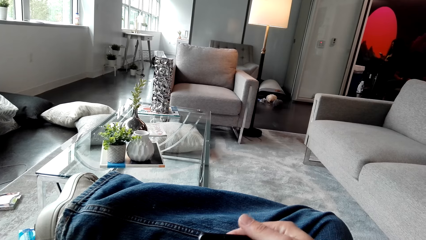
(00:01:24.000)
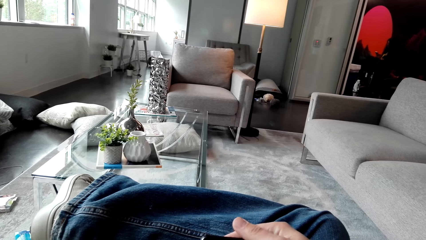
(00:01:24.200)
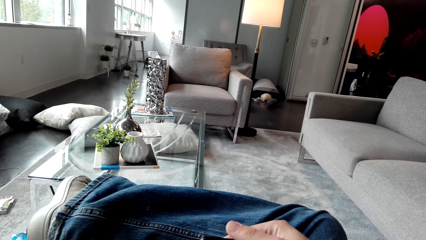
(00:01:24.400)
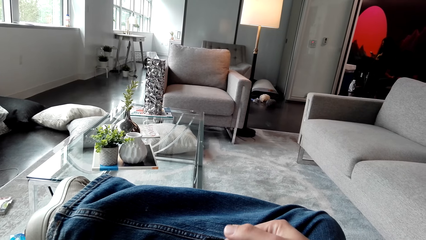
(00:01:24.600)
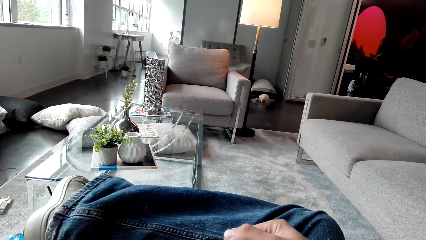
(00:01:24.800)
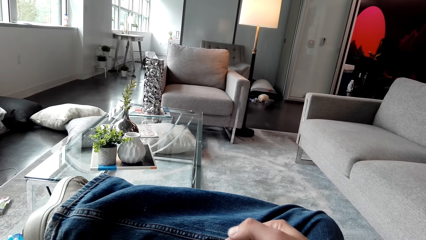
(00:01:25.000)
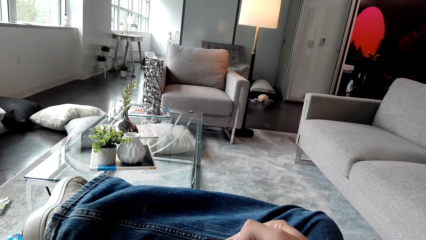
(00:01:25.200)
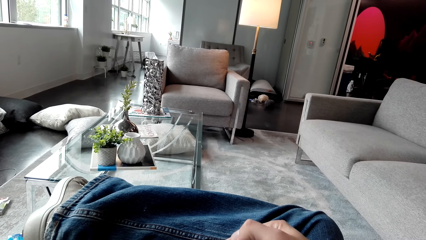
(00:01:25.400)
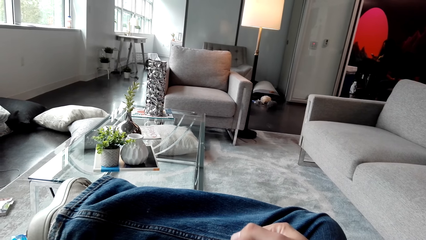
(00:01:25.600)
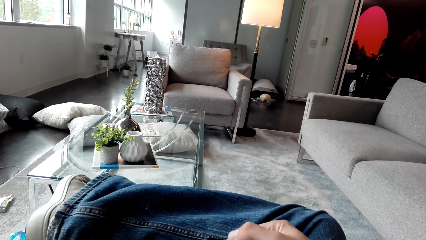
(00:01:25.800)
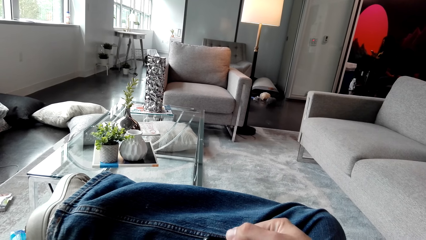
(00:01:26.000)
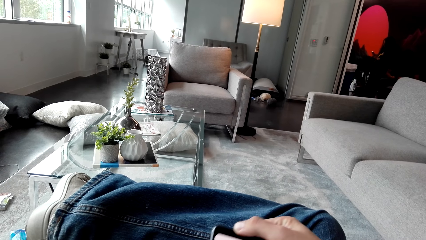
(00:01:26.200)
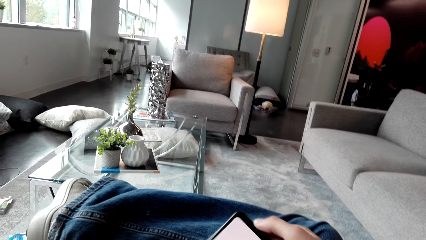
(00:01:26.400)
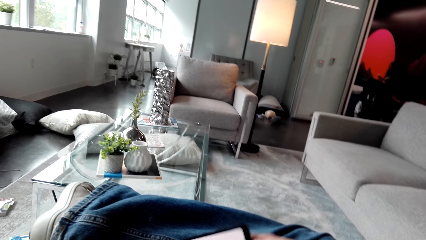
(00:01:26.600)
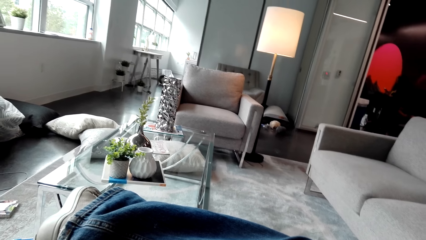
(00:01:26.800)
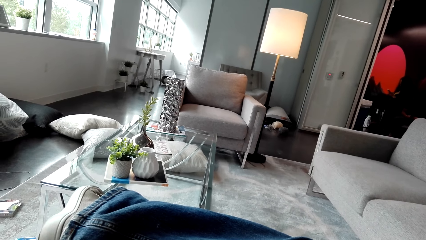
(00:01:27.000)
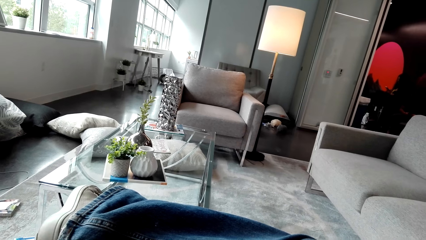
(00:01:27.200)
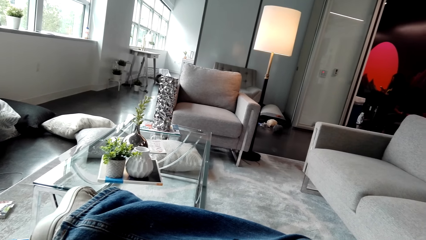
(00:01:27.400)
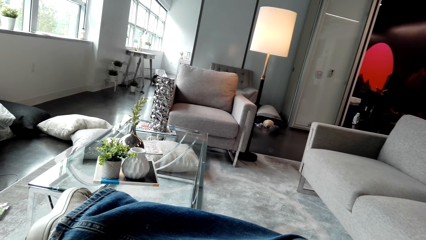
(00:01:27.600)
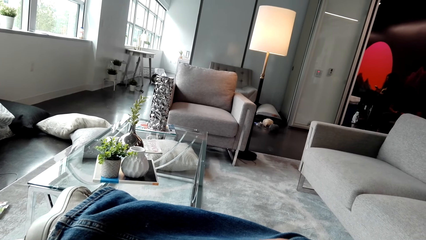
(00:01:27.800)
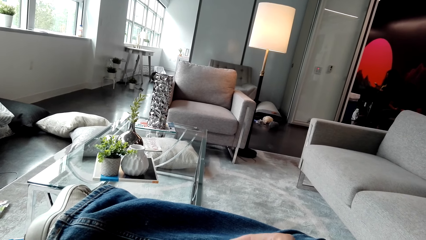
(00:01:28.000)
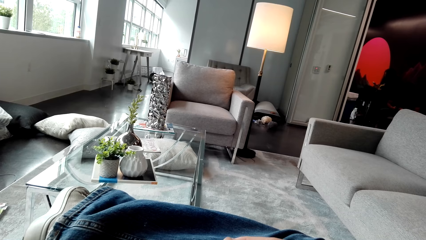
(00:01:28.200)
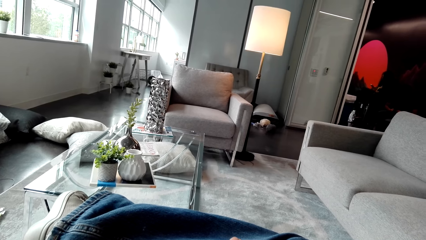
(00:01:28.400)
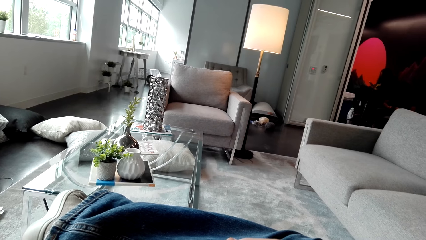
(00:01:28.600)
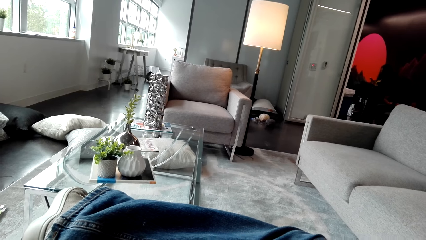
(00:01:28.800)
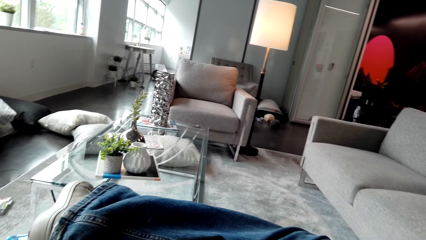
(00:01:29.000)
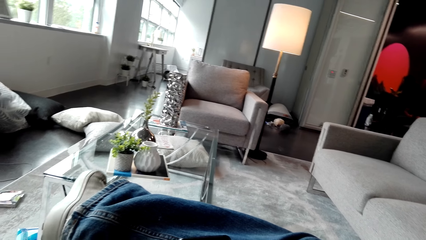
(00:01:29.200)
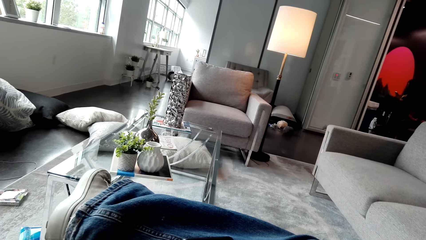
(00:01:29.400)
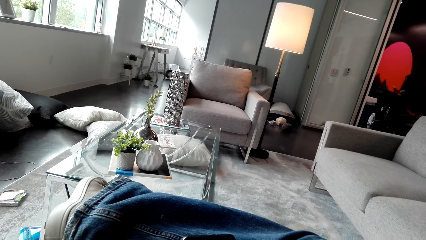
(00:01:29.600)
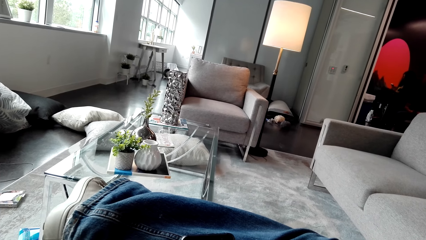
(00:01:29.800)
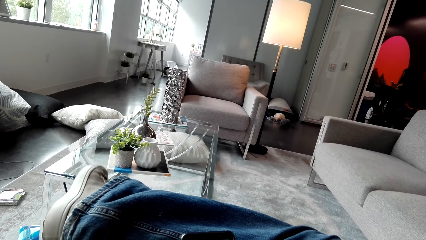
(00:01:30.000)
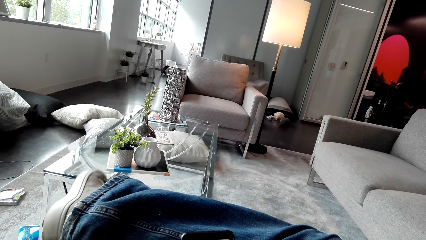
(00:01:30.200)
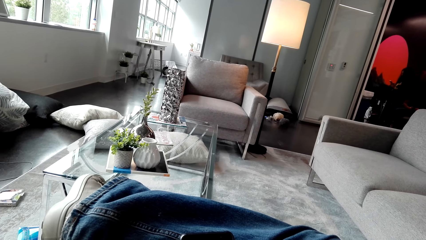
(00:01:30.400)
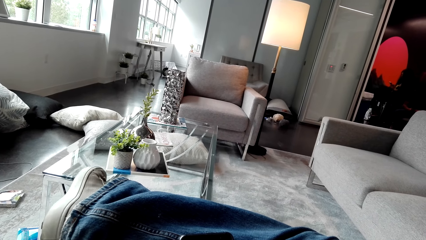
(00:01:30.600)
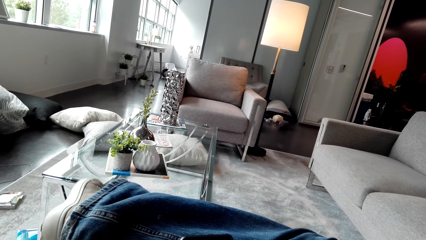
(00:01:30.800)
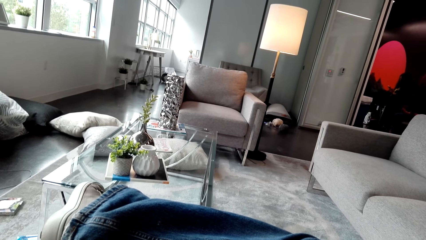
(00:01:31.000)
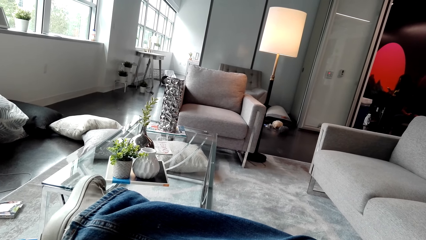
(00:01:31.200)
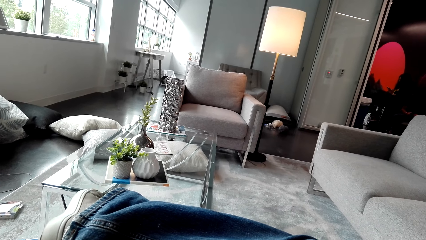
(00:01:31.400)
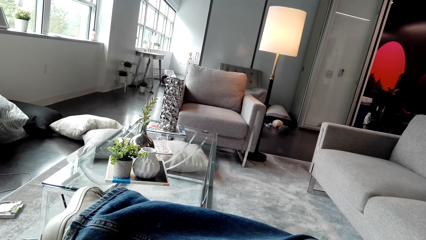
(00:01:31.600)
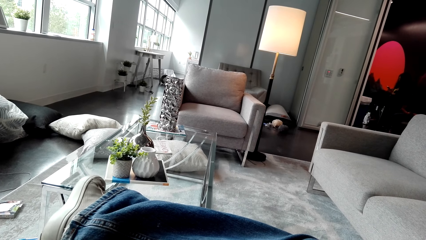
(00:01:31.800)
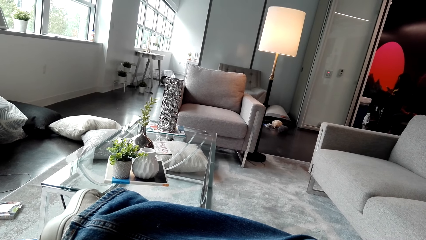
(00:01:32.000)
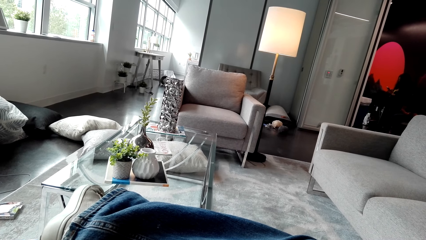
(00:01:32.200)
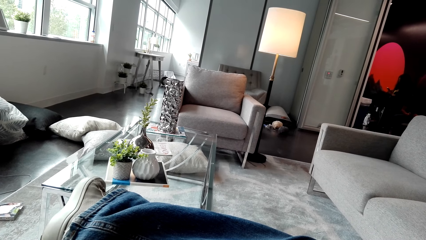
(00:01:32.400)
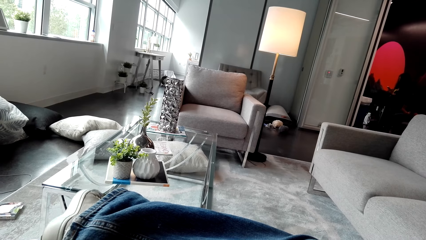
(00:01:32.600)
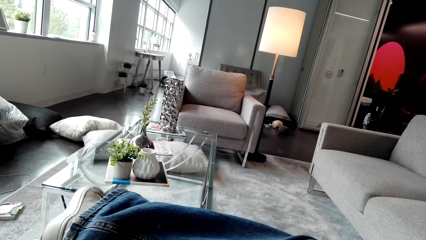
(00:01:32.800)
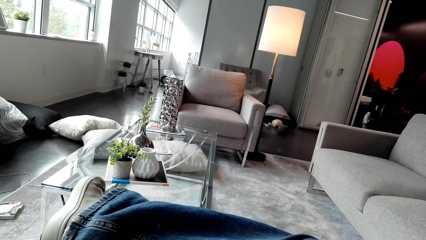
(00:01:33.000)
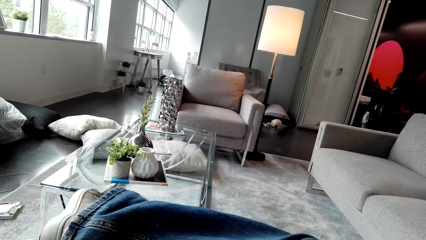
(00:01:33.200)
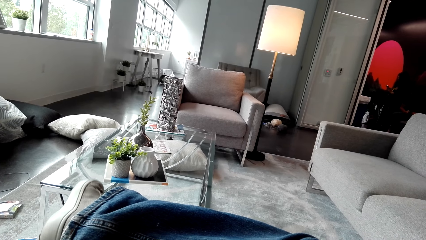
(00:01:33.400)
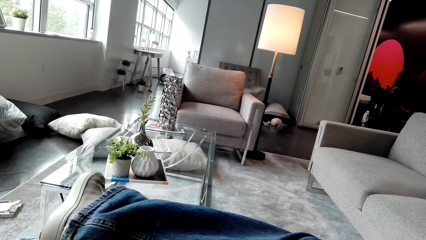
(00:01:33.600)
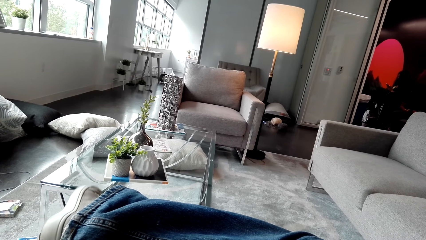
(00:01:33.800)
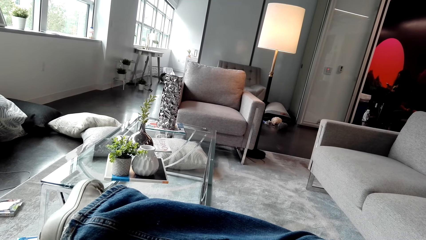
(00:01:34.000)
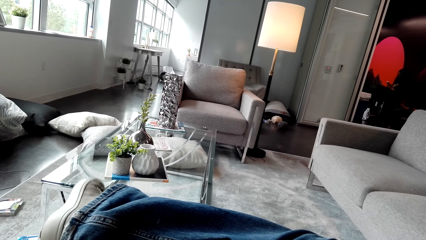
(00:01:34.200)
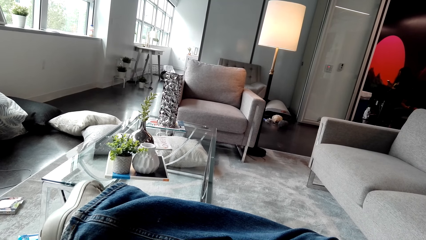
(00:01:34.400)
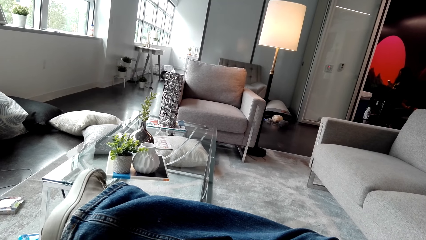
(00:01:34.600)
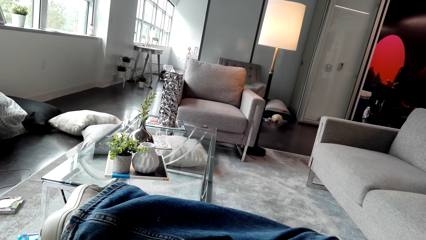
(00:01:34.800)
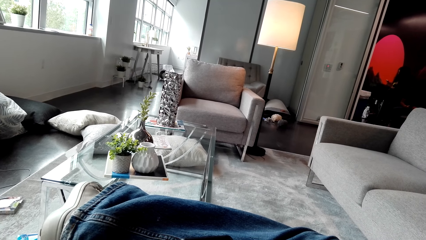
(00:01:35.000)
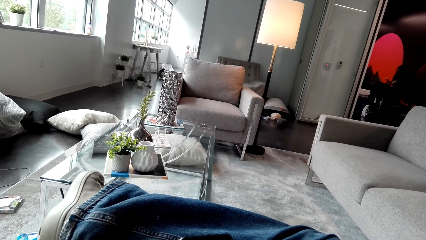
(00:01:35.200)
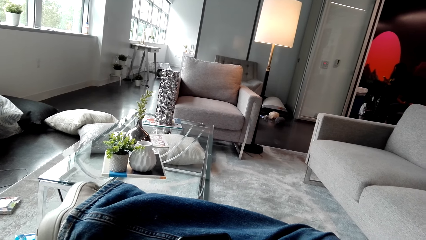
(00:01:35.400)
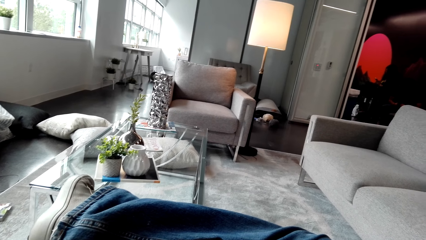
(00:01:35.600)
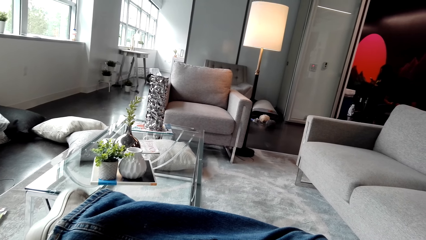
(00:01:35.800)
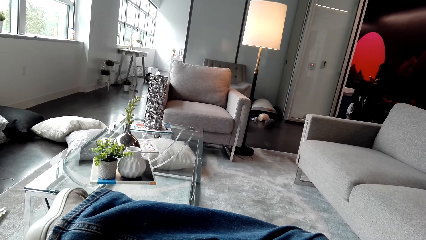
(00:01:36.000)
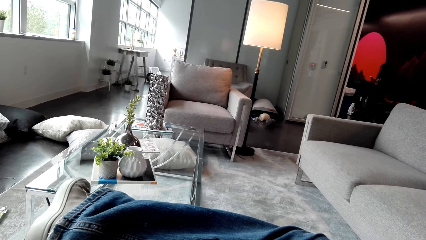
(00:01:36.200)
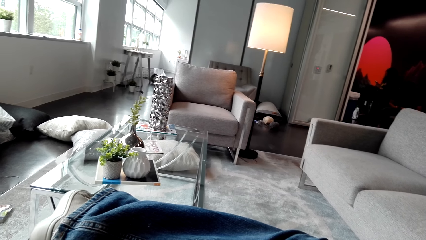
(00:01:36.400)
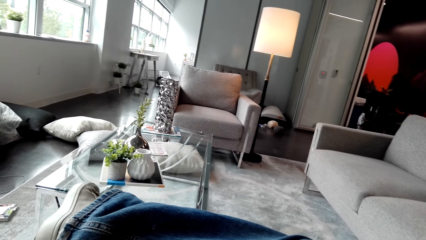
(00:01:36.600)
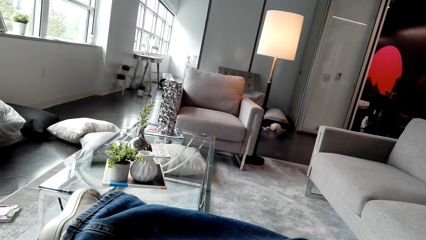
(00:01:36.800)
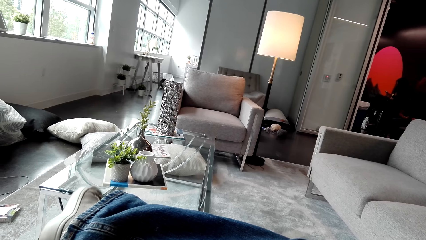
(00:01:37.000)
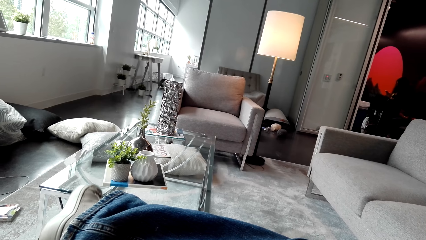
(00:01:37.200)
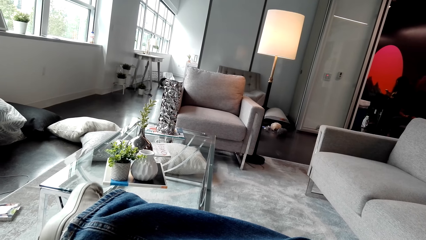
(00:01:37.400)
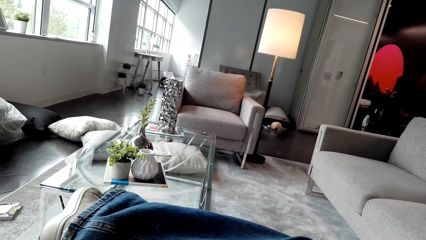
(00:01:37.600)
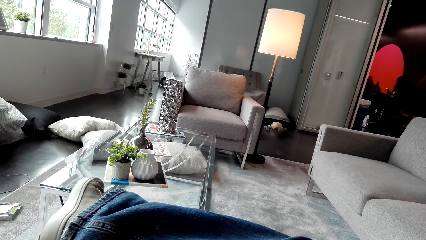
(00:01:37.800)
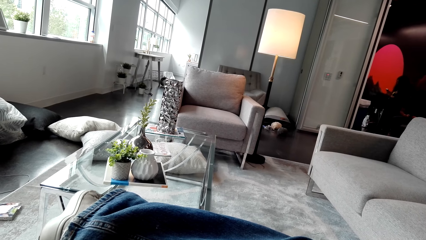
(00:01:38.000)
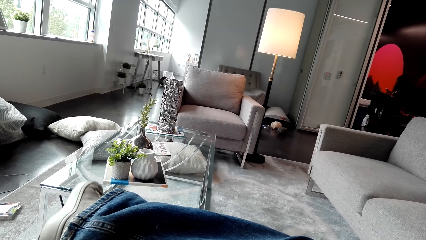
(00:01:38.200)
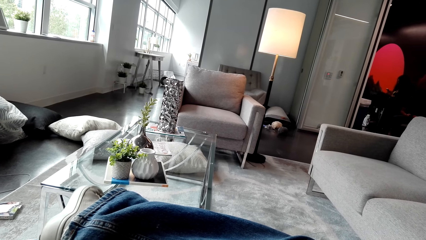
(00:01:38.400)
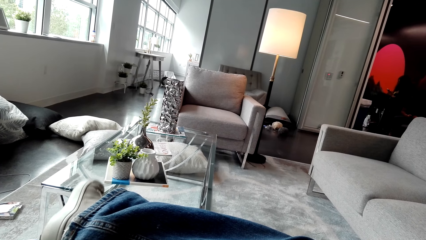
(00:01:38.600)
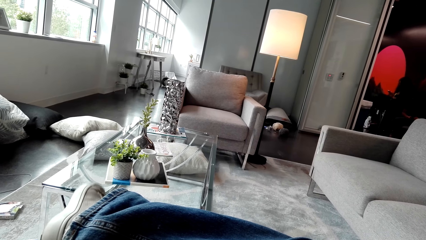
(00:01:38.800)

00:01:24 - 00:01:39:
The camera wearer looks at the phone. He shakes his right foot. He scrolls the phone. He moves his feet.
